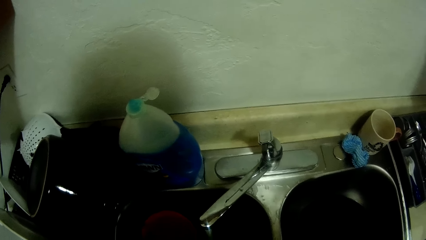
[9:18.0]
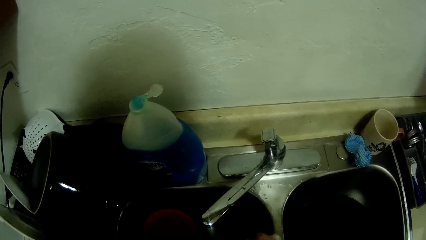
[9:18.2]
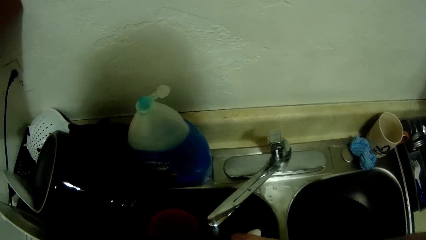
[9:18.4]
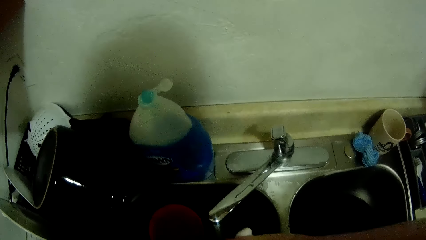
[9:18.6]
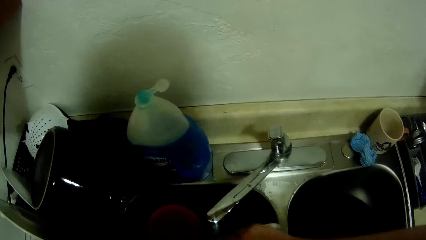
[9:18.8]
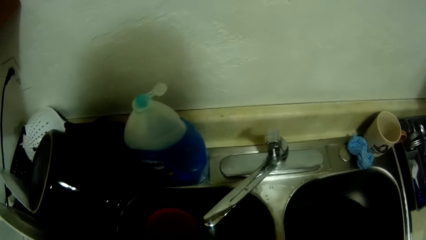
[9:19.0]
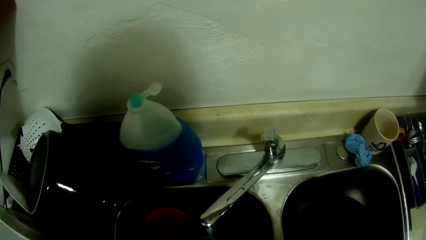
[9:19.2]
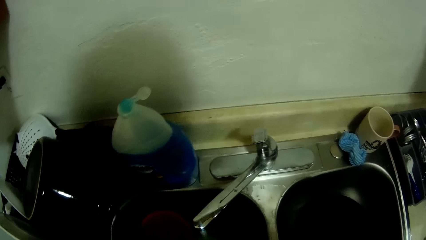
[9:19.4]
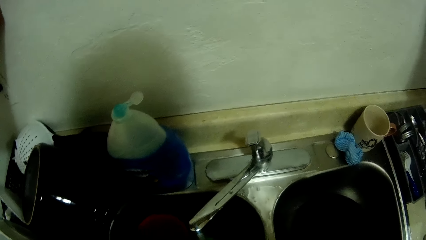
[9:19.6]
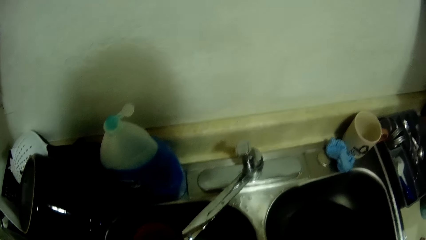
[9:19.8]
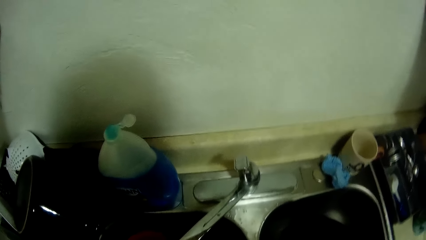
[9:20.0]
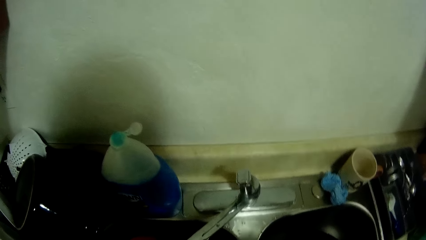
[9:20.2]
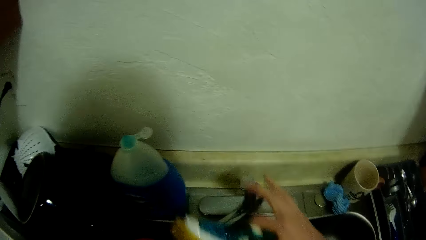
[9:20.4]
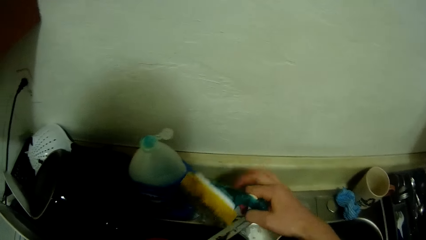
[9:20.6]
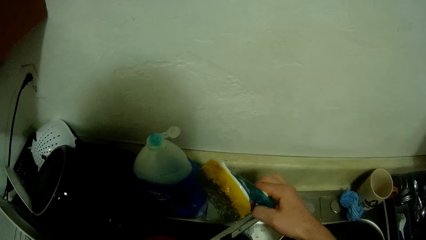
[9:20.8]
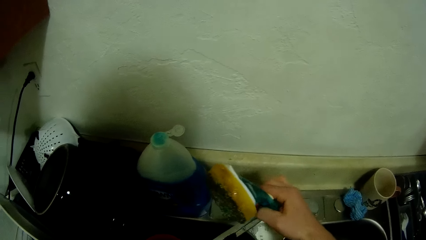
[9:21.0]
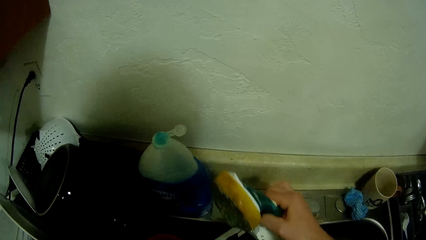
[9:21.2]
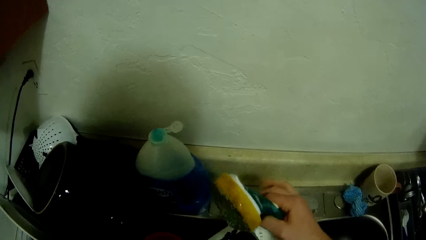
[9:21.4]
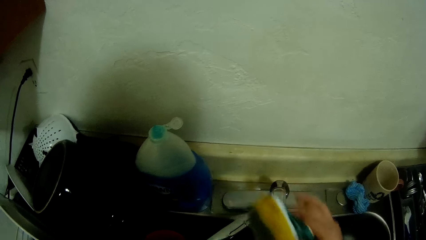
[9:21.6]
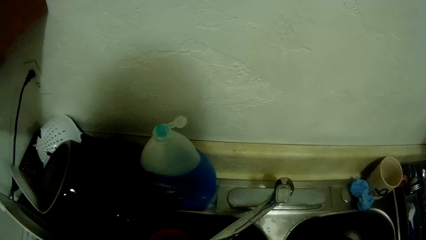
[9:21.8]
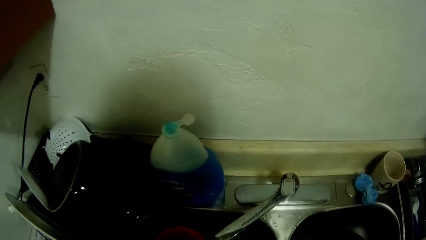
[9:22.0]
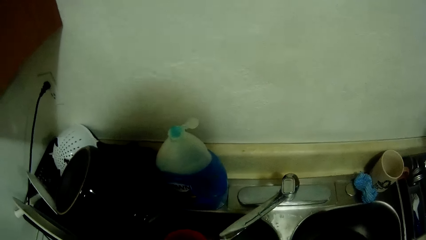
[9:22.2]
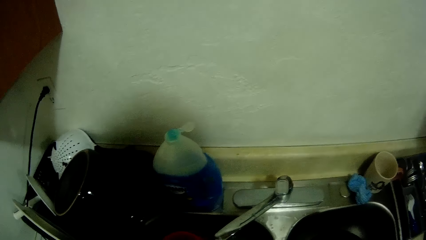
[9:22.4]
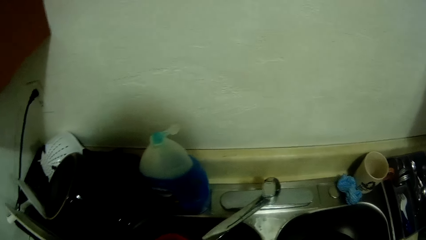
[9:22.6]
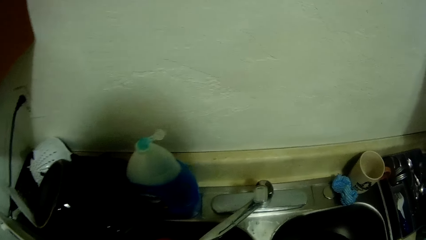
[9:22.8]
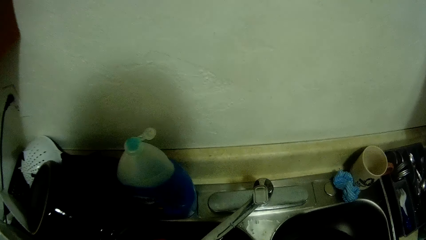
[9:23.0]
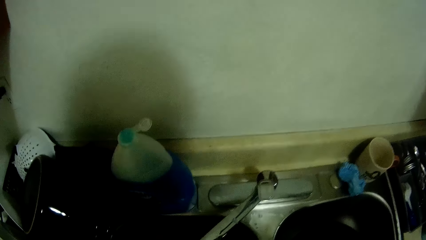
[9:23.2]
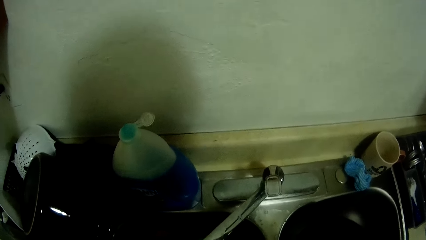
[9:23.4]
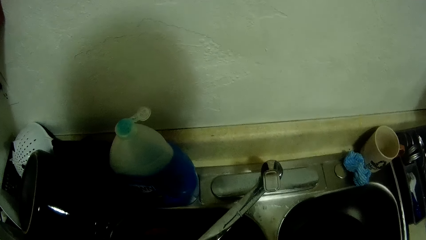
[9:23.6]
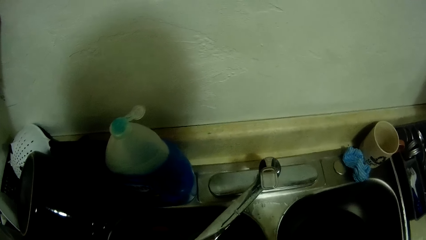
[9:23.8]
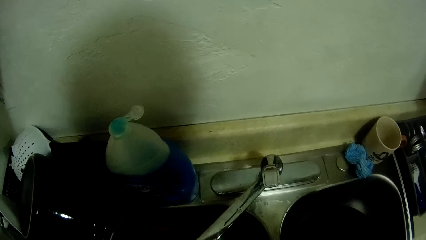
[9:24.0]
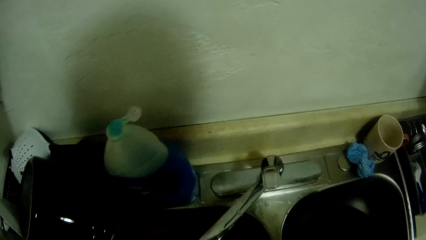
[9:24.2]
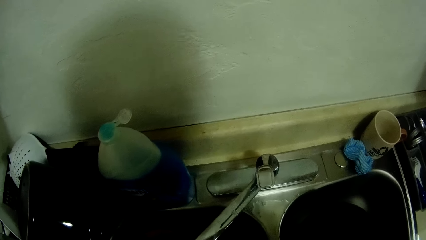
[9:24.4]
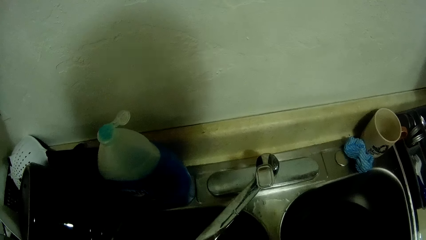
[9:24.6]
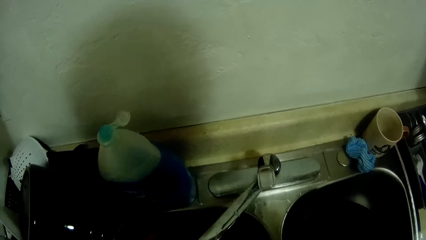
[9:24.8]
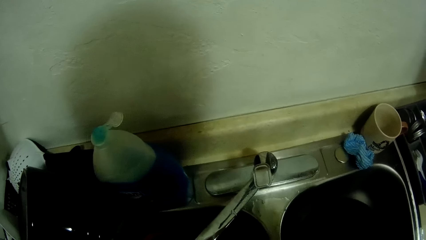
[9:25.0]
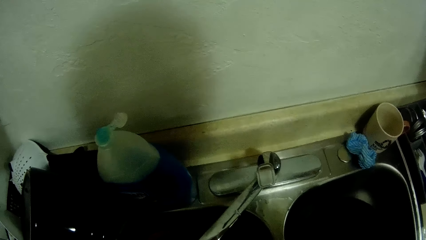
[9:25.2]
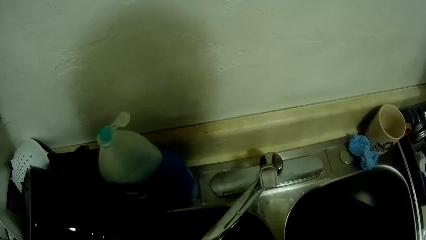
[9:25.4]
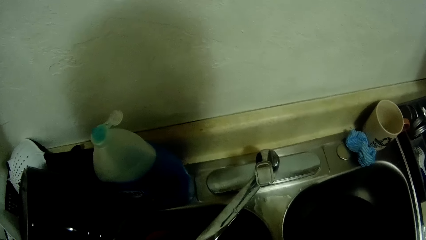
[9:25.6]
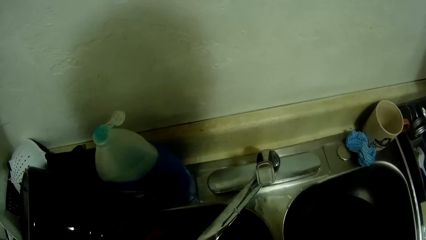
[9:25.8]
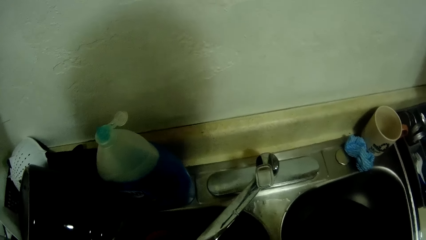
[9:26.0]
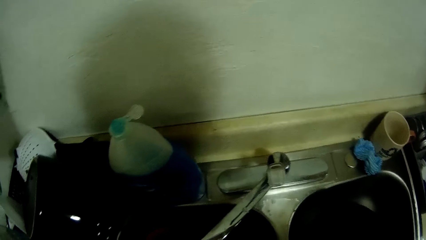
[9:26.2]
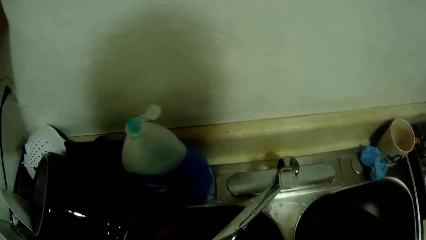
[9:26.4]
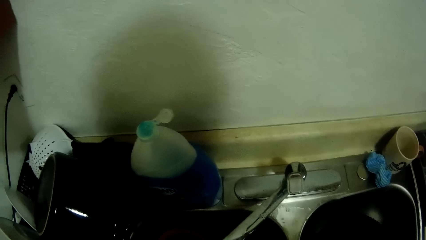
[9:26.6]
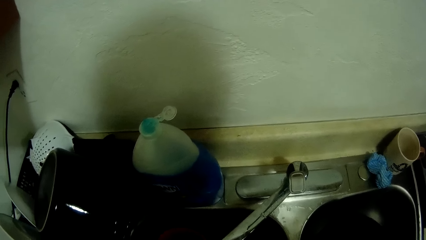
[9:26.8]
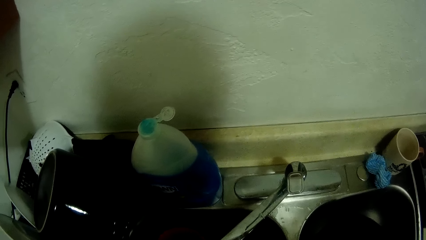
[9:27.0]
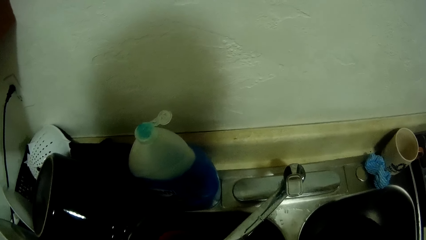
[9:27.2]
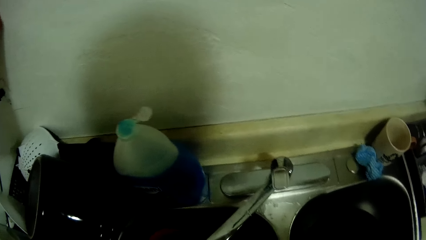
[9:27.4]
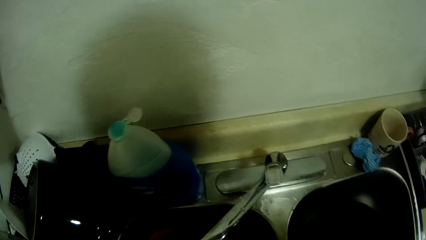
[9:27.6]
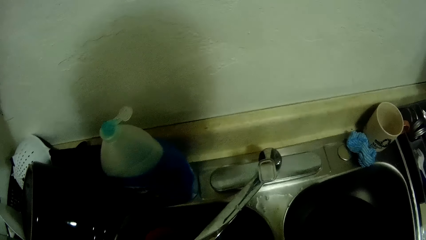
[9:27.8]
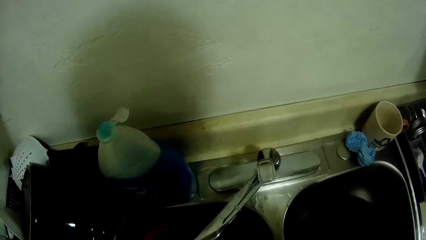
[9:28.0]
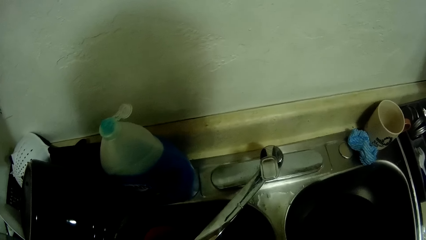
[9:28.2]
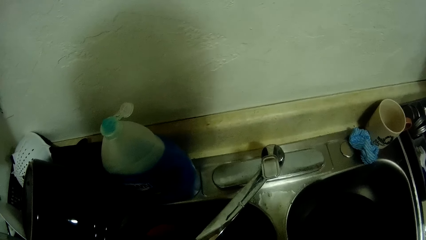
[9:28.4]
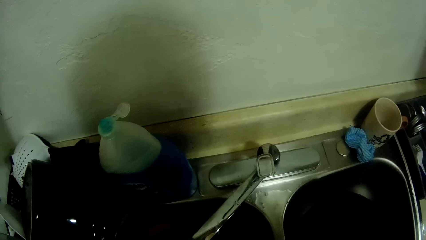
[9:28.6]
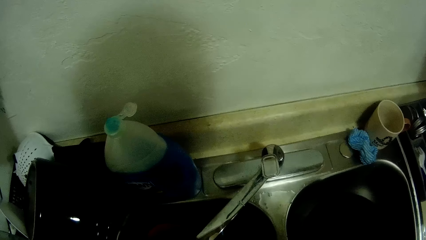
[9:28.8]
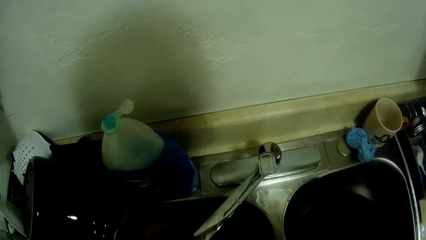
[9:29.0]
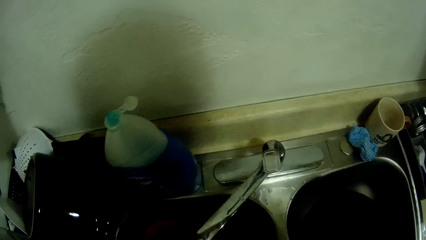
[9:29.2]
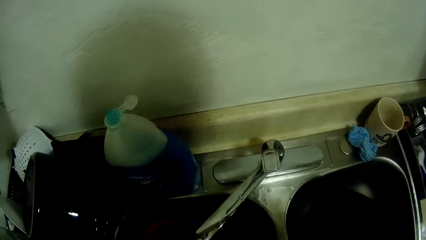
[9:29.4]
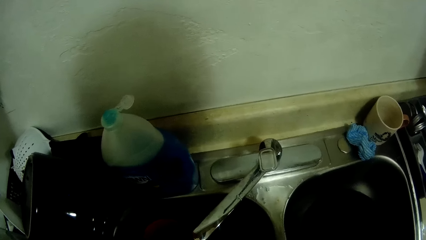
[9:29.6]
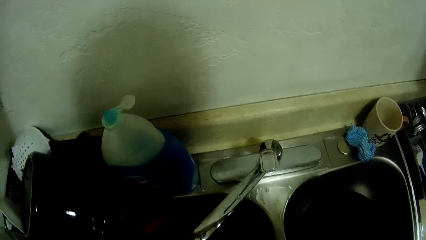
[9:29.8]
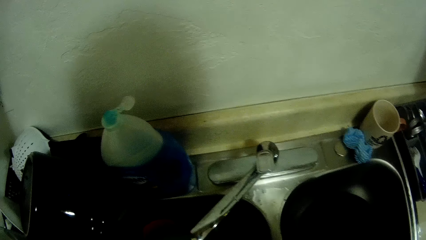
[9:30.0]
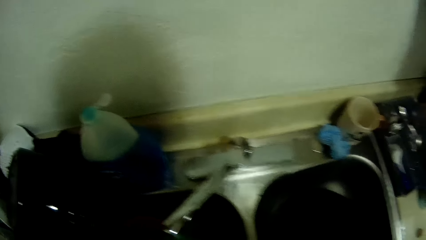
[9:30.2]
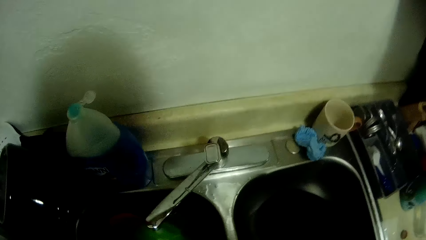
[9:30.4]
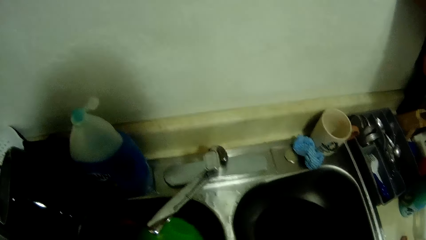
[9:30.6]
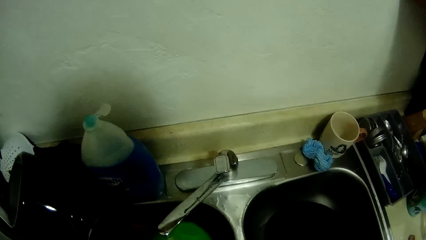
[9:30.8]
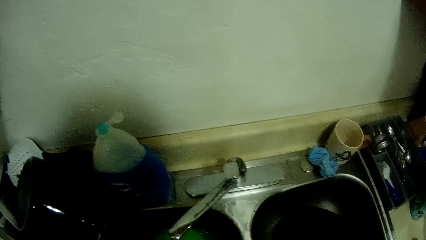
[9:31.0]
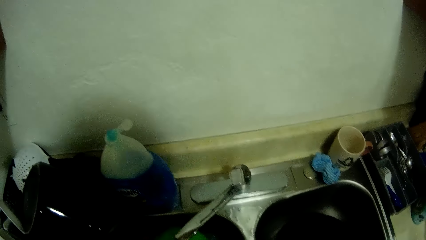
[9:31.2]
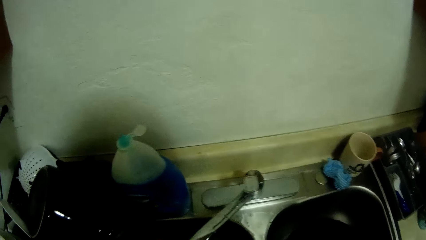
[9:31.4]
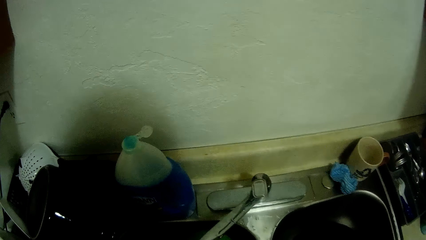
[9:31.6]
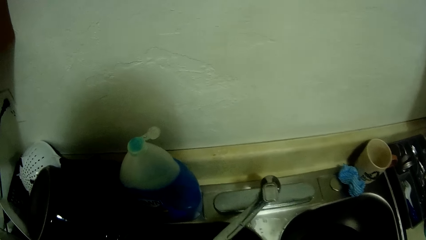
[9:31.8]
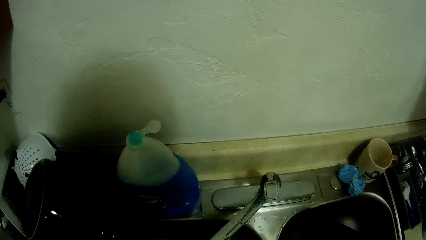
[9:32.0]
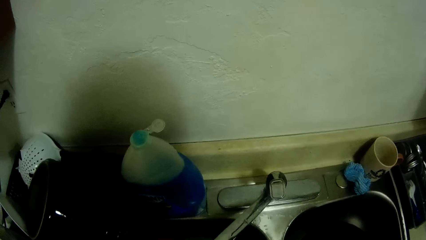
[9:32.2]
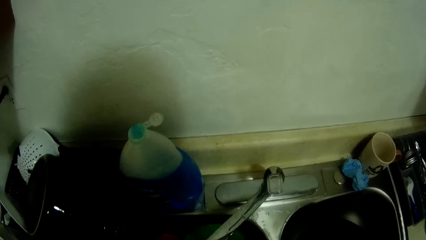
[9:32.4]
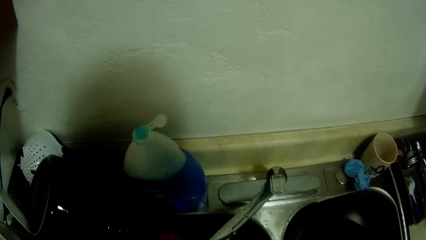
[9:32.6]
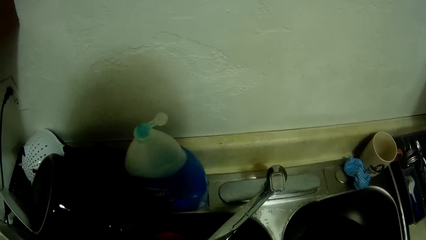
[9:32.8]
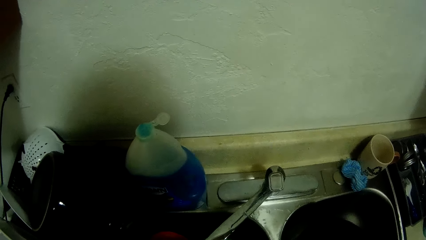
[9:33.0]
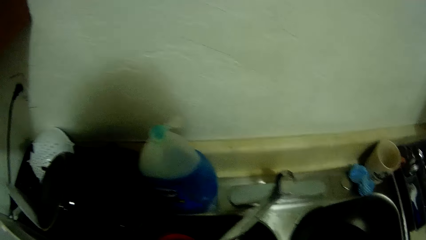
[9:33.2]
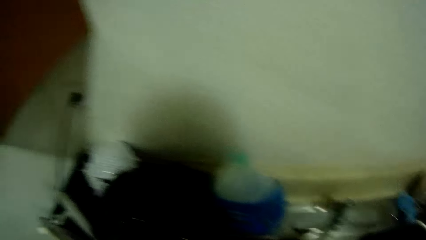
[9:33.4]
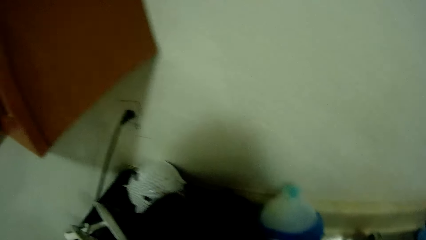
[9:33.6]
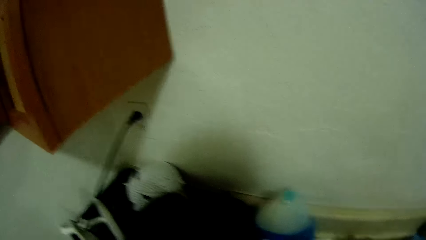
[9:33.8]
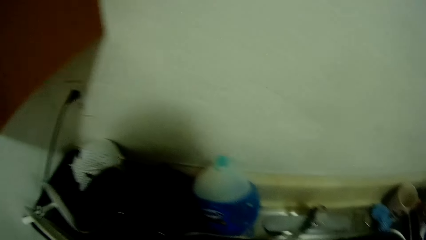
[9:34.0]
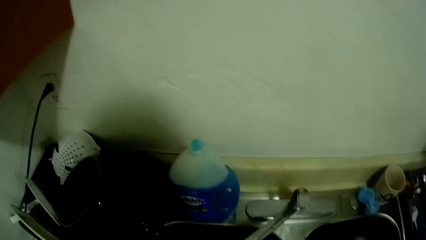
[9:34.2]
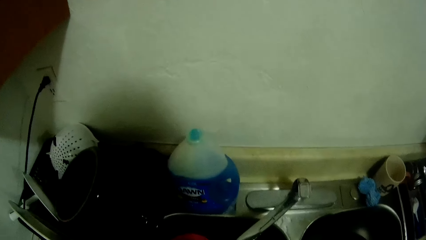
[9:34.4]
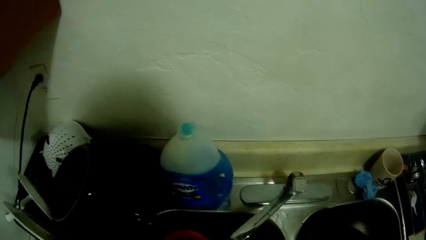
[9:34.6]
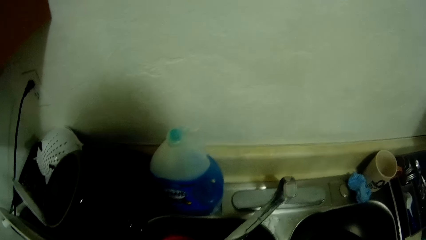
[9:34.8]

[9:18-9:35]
The camera wearer opens the tap with her right hand. She washes the plate with the sponge.
